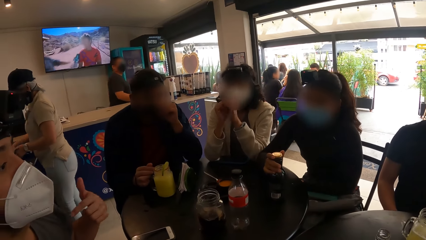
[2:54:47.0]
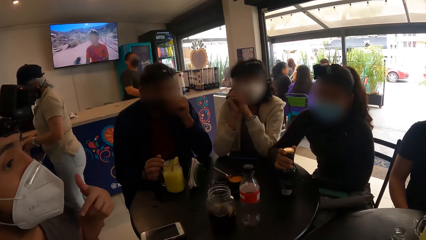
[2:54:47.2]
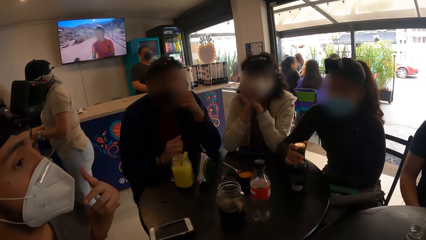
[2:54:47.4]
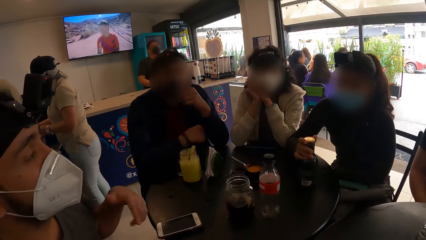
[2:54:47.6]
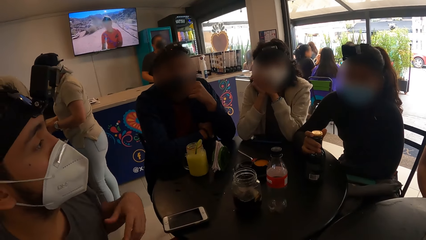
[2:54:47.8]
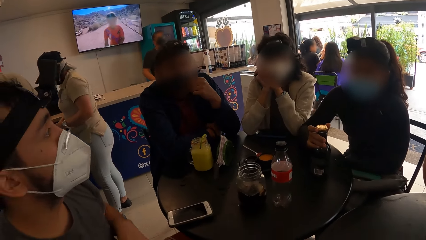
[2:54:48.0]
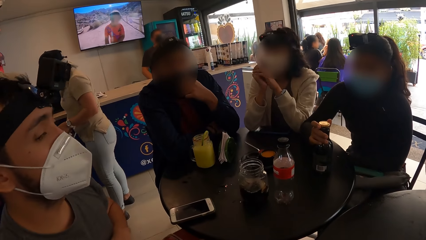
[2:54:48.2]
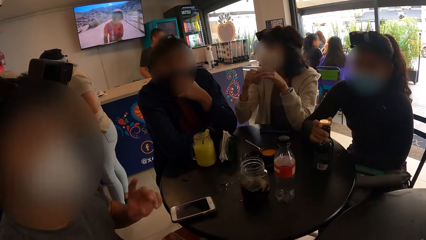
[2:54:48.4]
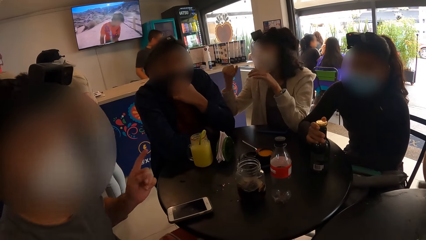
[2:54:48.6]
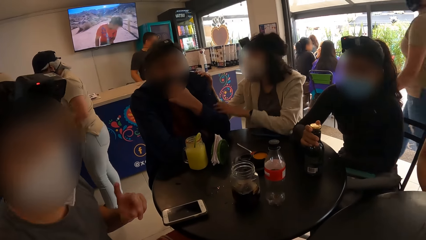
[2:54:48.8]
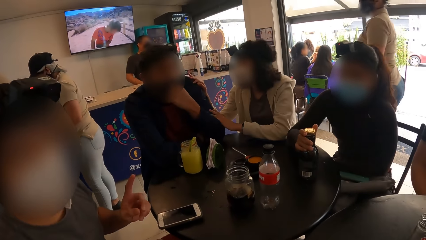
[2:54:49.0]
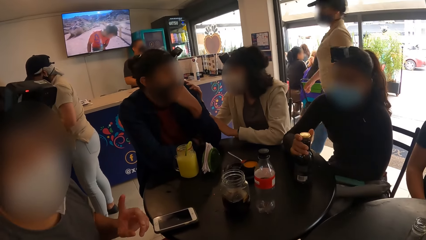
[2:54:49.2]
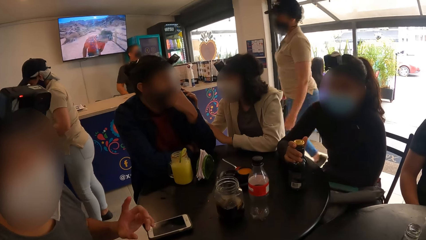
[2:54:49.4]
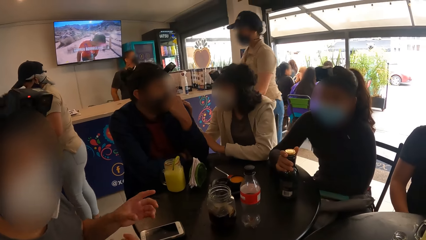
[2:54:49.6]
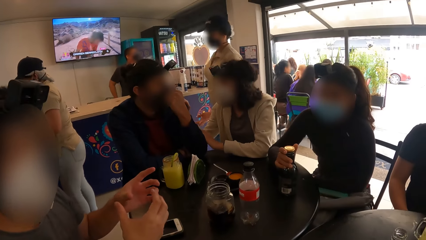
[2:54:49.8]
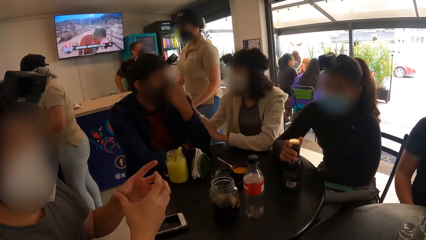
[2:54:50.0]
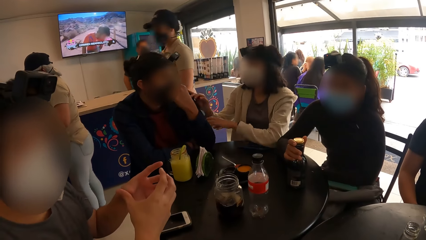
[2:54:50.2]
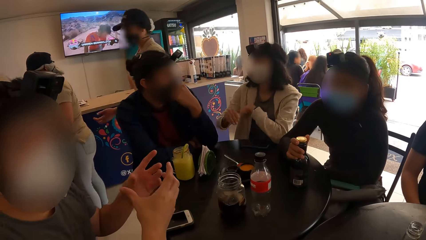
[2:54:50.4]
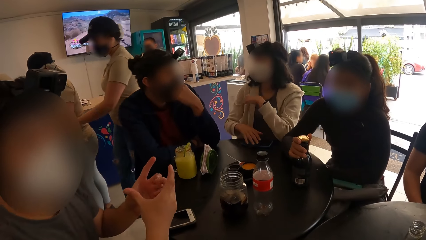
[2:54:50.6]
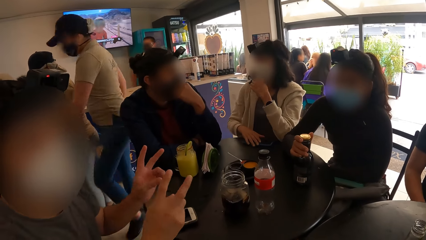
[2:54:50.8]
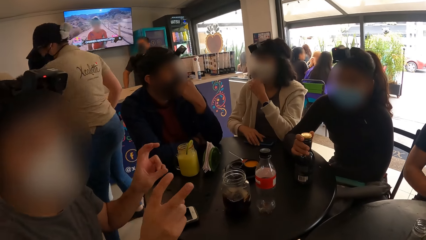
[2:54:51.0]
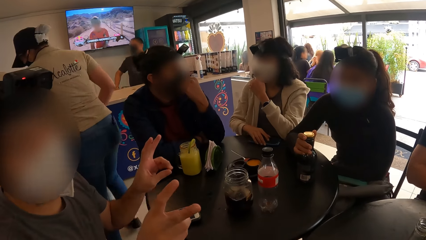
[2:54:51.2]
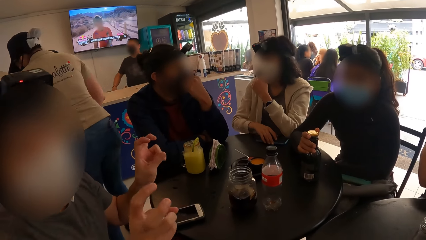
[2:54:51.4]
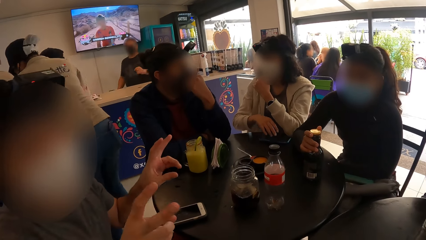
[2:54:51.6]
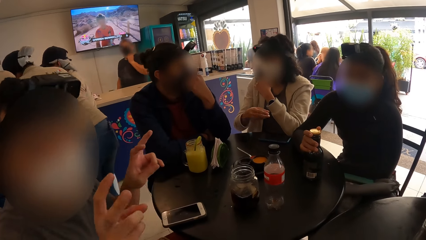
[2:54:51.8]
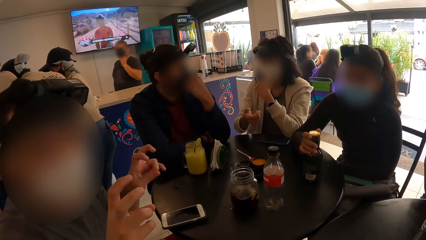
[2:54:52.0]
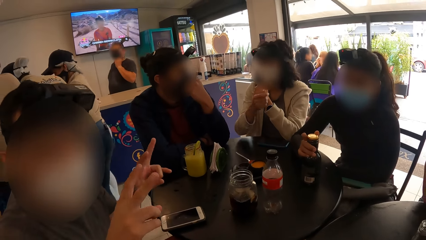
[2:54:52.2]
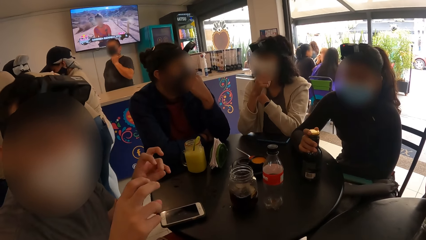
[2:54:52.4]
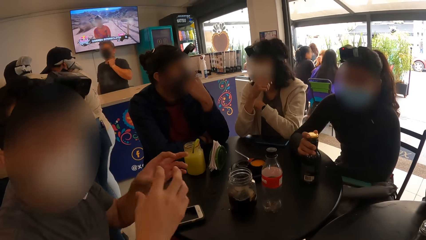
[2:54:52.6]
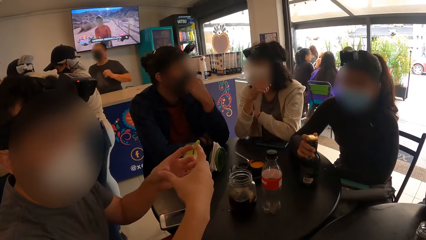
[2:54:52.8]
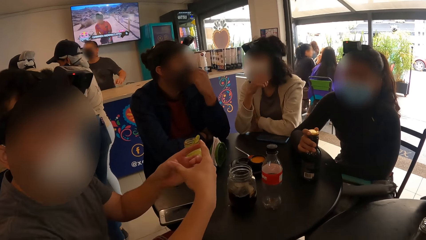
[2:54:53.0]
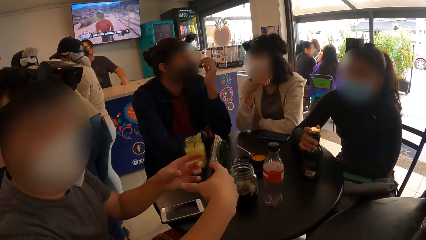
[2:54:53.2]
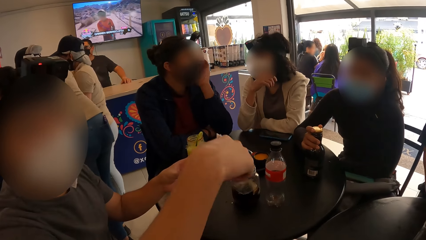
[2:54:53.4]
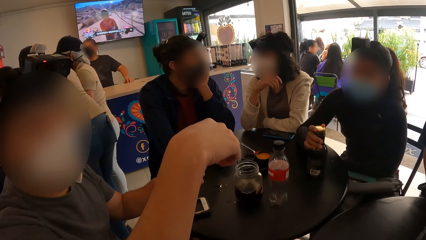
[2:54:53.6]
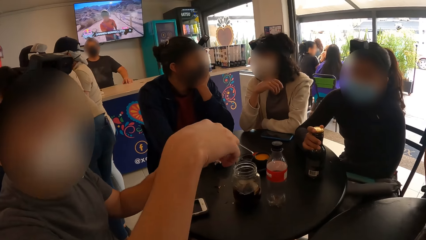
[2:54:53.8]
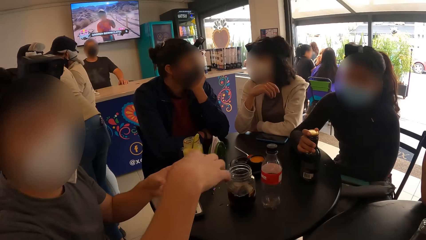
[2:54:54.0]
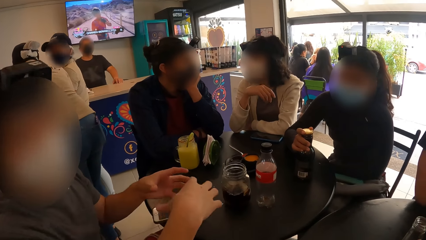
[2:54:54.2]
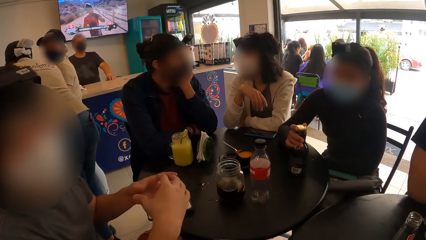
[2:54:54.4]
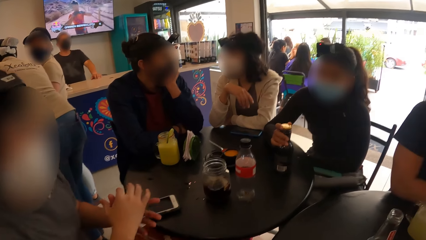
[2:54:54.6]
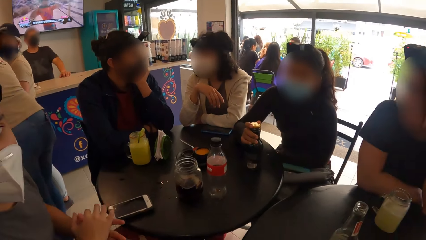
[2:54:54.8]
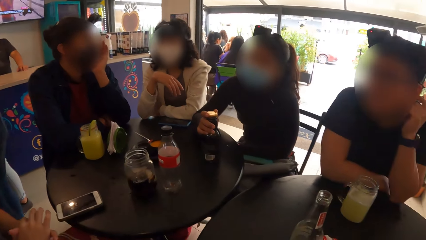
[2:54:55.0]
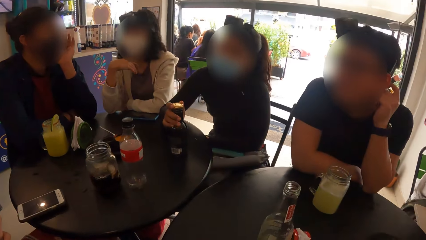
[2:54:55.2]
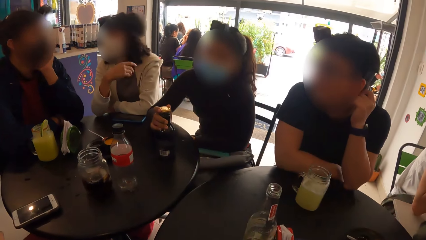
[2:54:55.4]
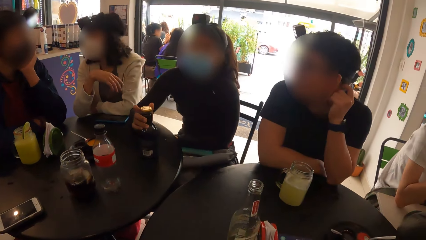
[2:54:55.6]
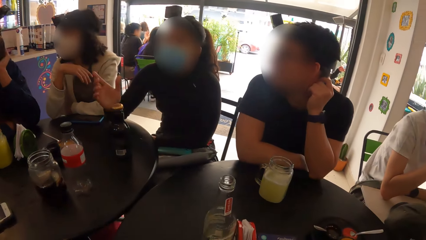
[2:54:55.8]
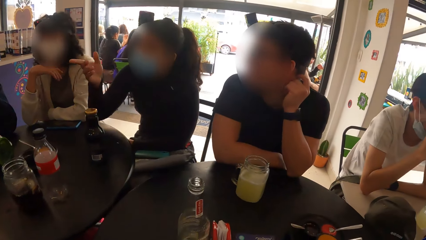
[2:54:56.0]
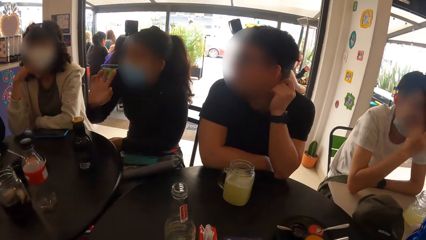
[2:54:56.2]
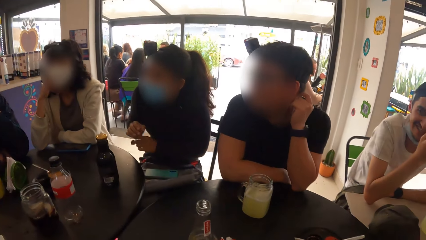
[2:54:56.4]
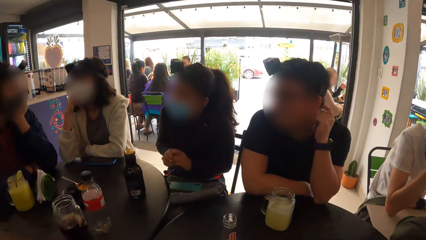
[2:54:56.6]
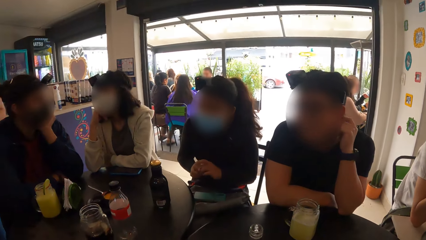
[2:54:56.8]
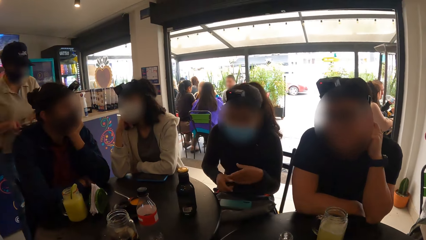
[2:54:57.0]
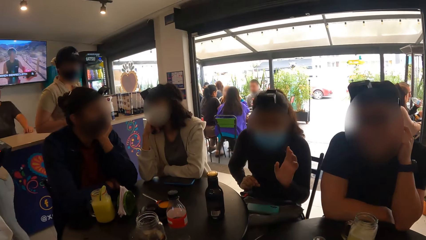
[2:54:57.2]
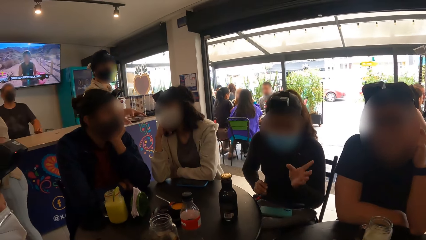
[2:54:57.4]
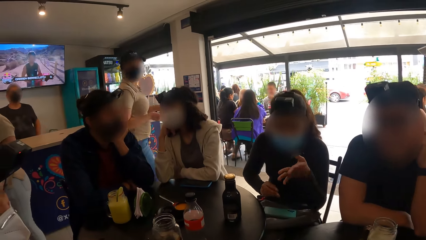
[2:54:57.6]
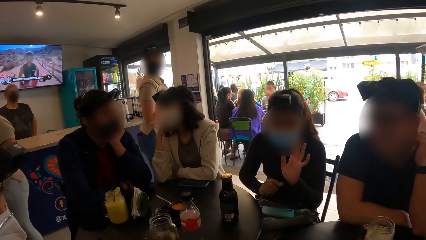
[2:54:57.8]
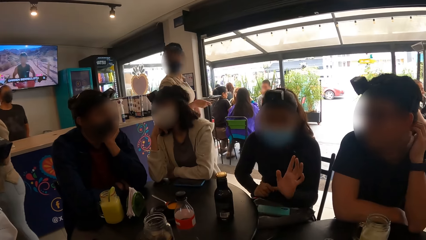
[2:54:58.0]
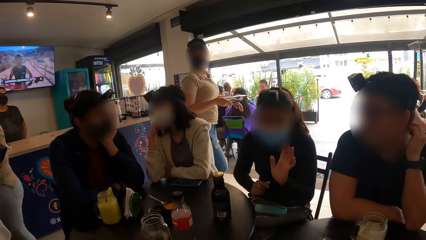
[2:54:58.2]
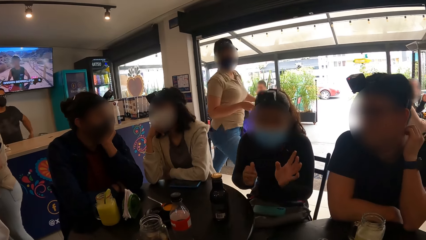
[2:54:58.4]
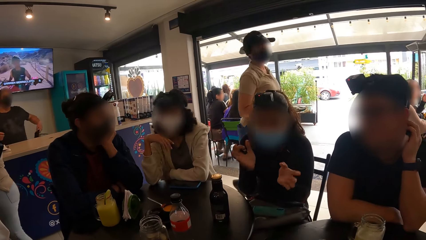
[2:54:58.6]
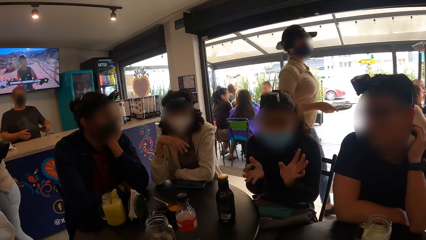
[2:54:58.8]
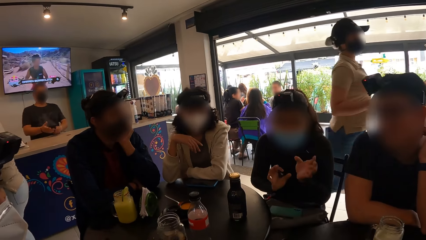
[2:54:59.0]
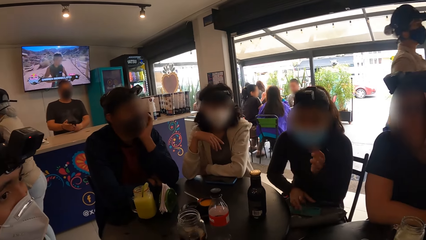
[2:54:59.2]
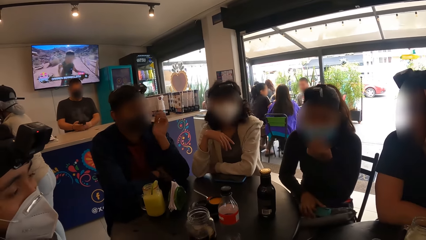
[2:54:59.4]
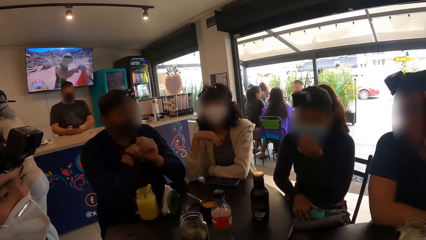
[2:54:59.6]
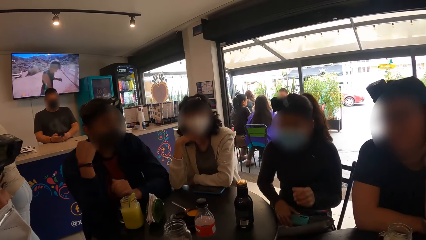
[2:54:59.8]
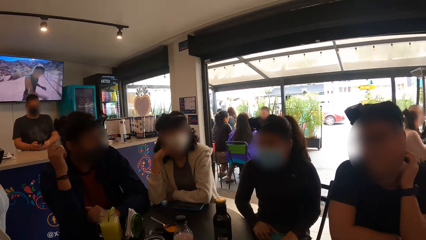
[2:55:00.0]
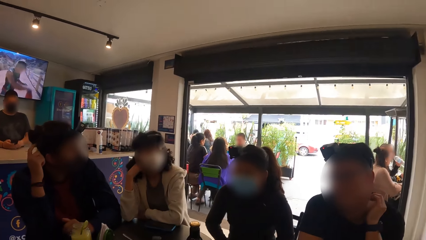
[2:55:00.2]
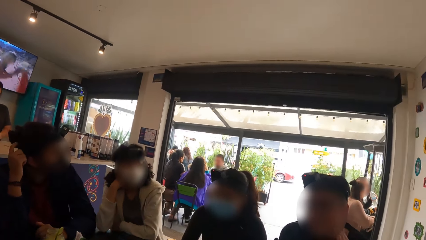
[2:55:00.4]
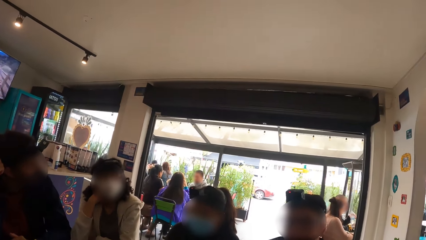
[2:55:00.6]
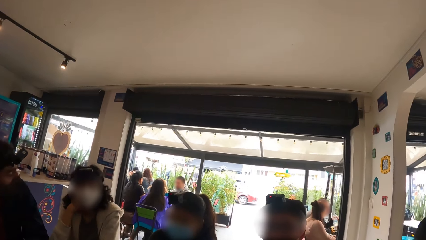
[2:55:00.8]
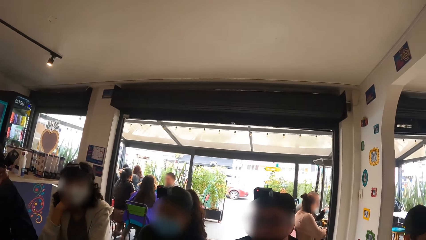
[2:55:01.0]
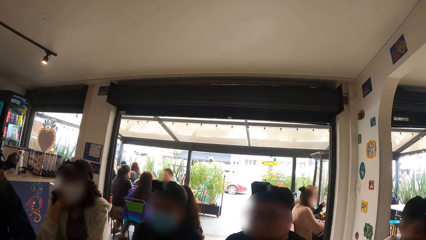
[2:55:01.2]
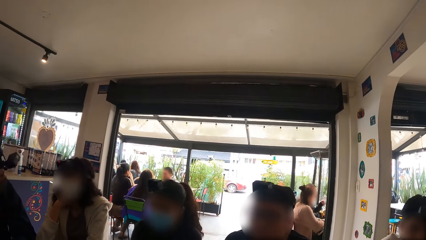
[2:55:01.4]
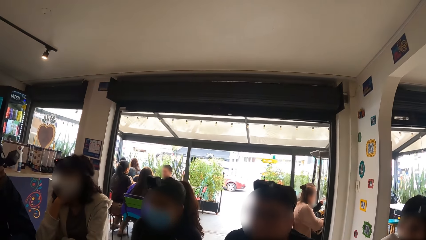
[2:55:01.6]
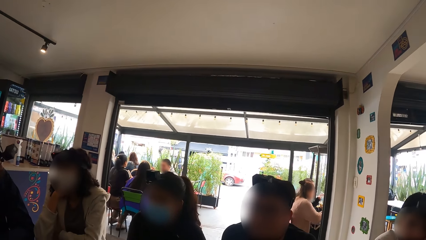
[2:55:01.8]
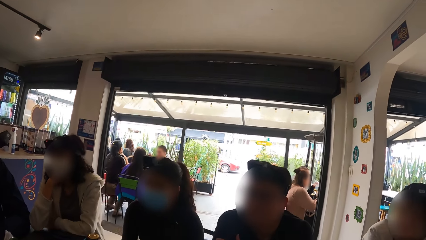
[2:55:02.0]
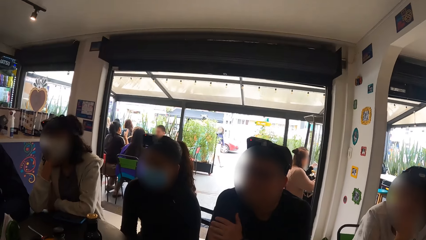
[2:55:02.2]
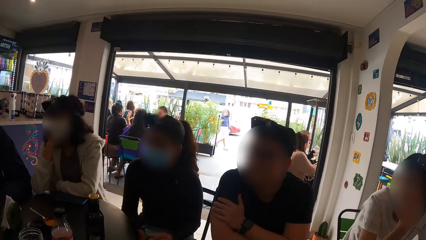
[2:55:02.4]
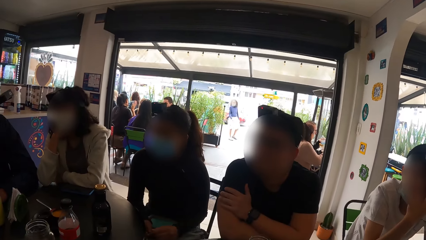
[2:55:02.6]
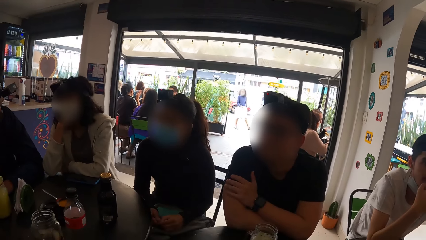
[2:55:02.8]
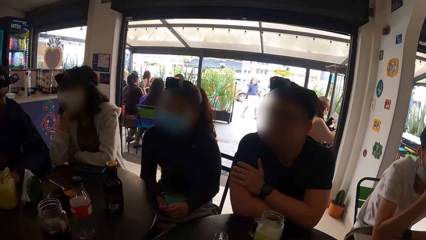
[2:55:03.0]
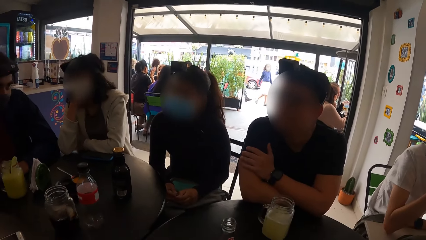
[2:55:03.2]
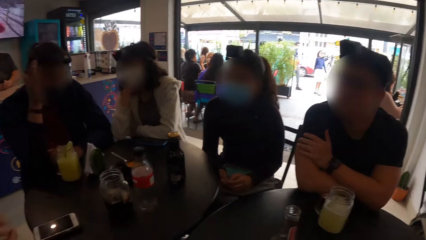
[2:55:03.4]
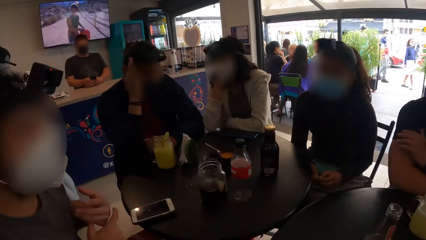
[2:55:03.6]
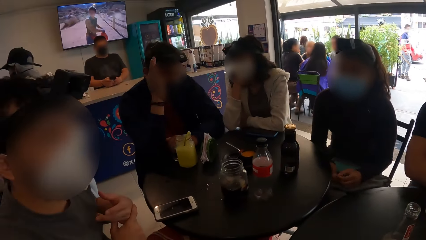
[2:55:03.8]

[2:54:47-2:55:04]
The camera wearer interacts with a person. A woman interacts with a man. The man adjusts his face mask with his left hand. The woman moves the phone on the table with her right hand. The camera wearer looks around. Another woman interacts with the group of people. The camera wearer looks around.
